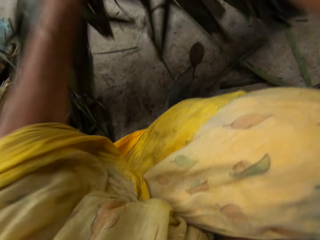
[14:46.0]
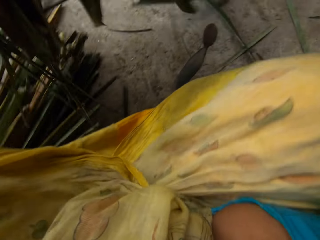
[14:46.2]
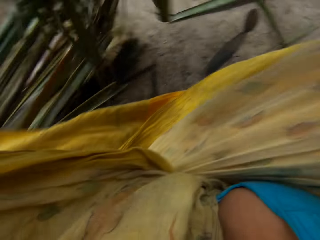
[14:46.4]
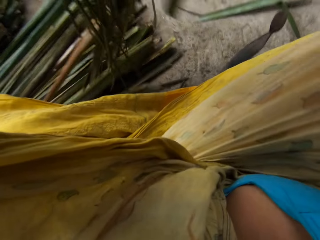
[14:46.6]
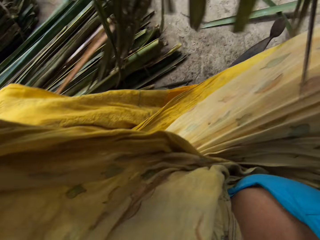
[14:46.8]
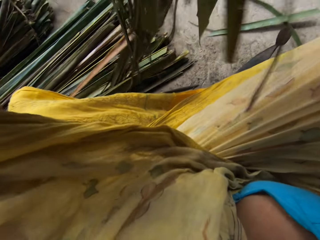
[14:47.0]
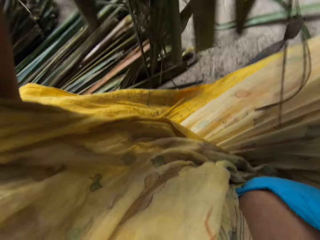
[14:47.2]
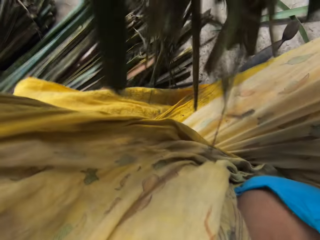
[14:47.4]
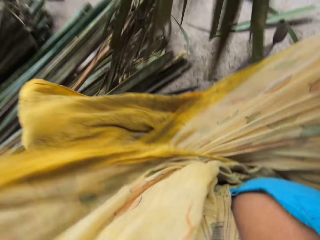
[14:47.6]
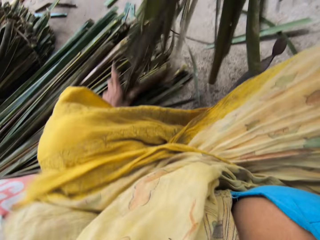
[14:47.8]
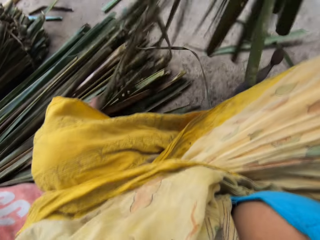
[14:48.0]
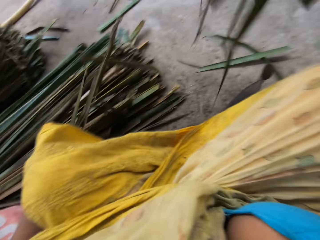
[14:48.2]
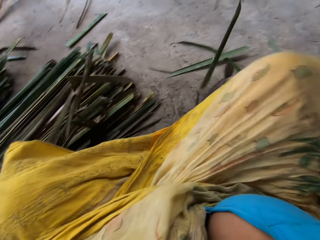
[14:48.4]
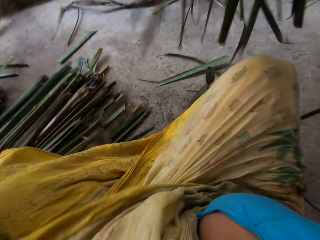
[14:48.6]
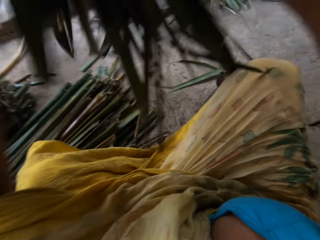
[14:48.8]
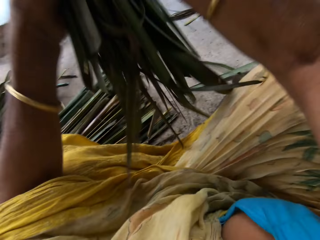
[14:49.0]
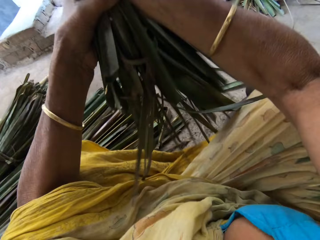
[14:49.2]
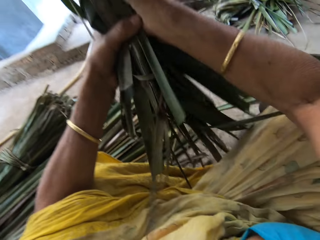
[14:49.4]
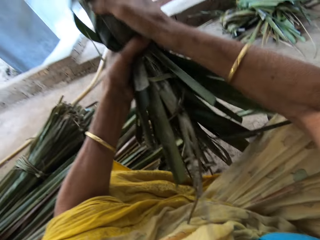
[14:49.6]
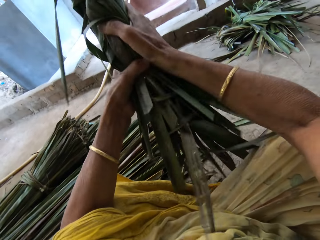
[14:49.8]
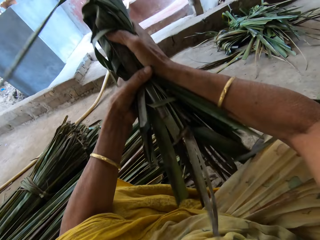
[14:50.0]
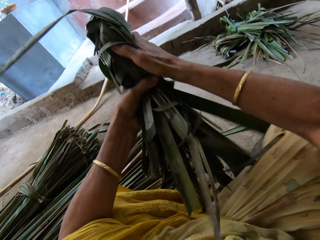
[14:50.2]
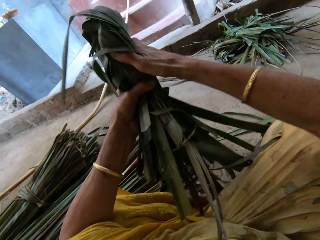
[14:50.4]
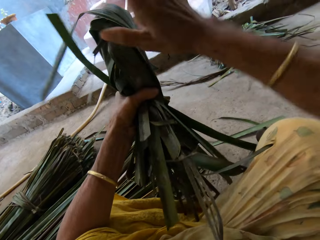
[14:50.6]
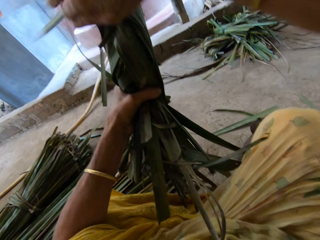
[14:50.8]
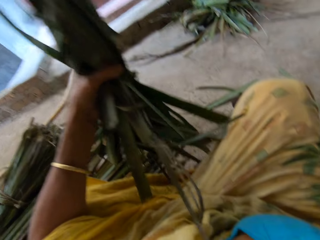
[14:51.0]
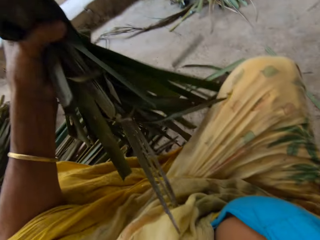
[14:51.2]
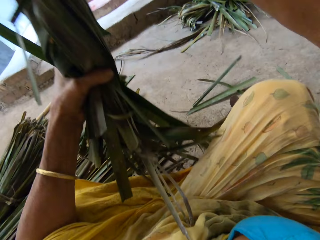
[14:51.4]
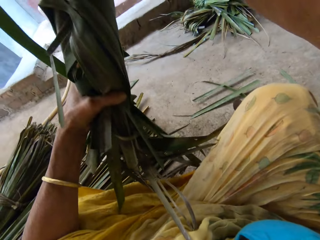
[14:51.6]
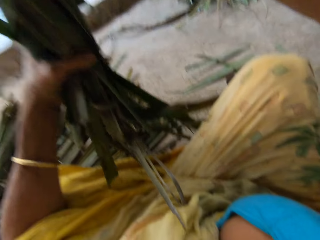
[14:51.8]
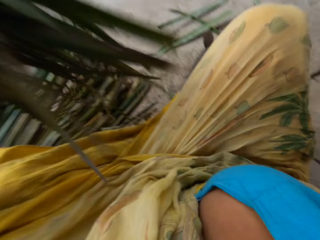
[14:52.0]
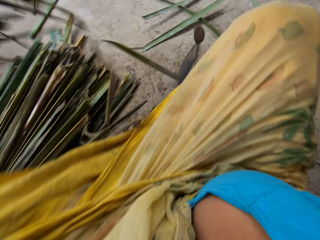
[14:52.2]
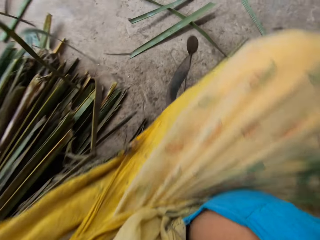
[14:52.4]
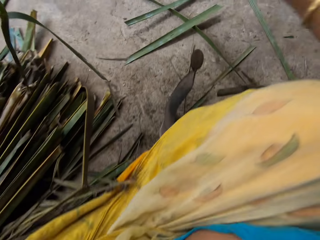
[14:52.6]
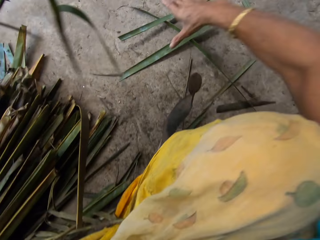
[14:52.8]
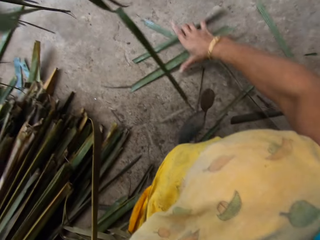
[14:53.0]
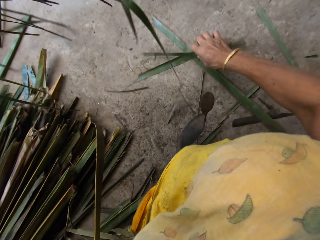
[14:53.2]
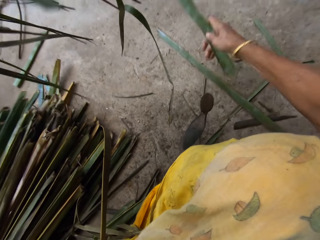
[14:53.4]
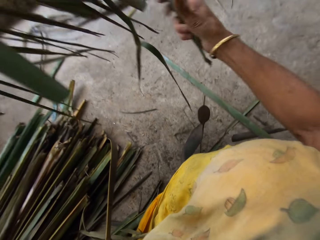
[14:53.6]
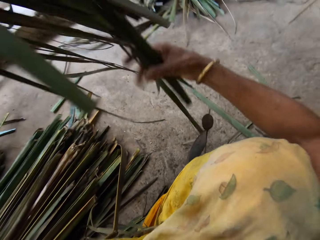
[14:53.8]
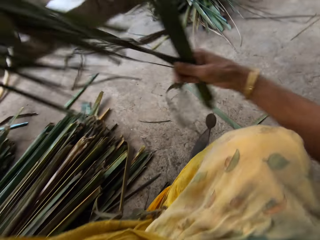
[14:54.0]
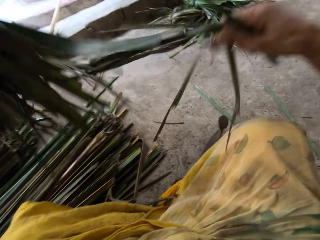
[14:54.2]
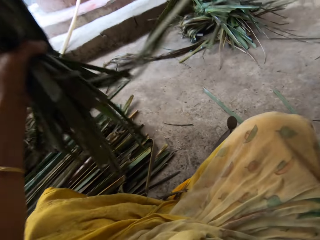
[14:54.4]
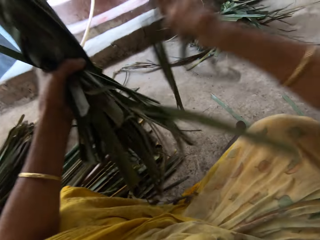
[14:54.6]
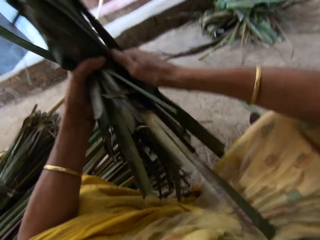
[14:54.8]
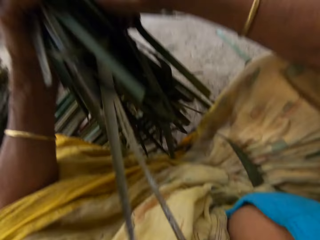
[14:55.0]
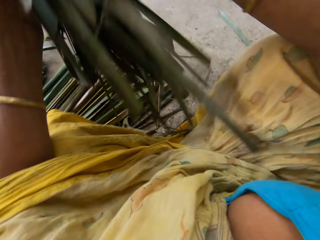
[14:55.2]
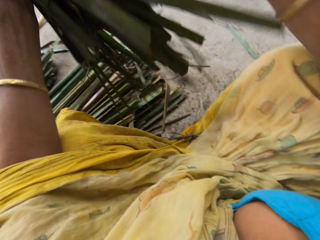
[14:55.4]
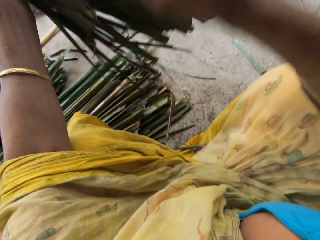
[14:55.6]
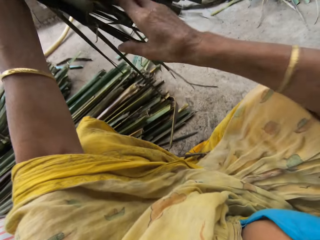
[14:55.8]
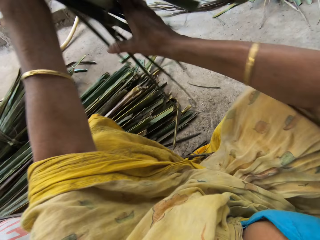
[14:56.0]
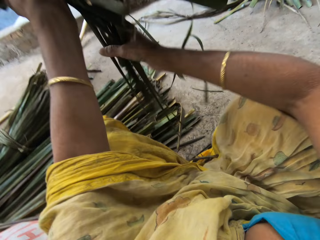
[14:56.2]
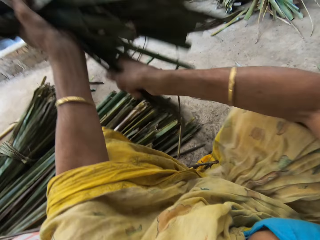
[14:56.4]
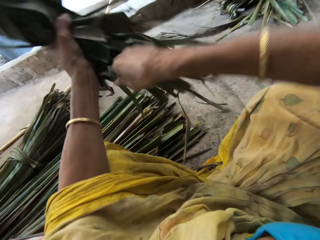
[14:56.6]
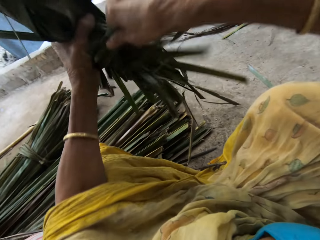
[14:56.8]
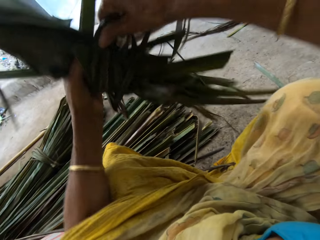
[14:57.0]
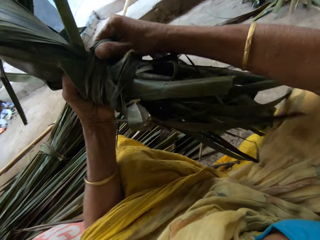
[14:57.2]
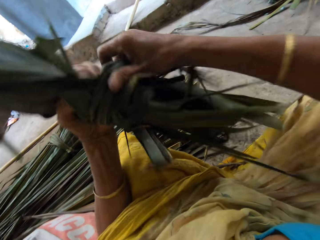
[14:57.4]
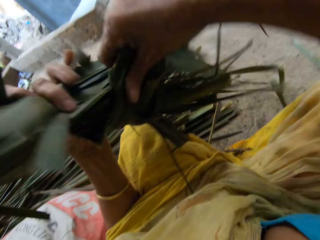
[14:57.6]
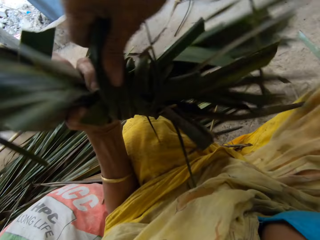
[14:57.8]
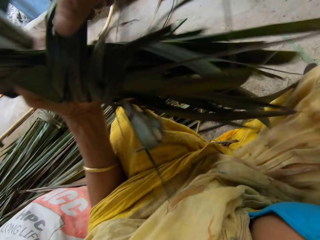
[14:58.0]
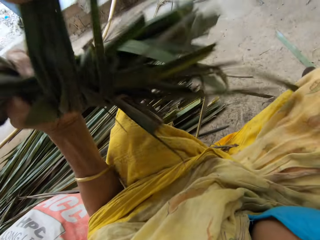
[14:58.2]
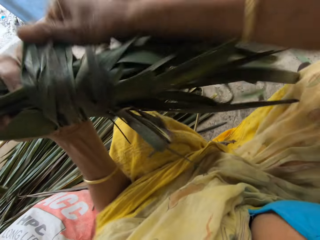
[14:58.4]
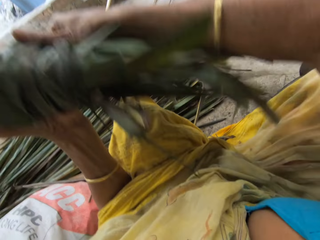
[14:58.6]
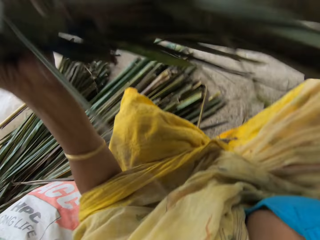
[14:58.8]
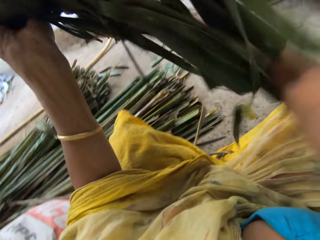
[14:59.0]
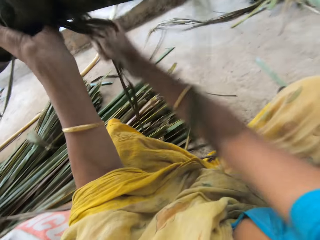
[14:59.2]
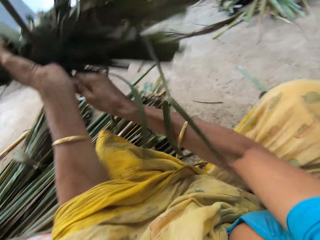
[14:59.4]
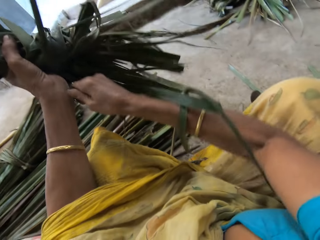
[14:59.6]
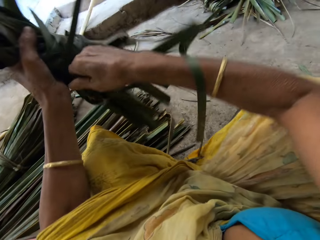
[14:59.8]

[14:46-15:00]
The camera wearer lifts the Napier grass or papyrus reed. They pick the papyrus reed from the floor. They touch the Napier grass. They fold the papyrus reed with both hands. They move the left hand. They lift the Napier grass, move the Napier grass, touch the Napier grass and look at the Napier grass. They pick the papyrus reed from the floor. They pull the Napier grass, lift the Napier grass and move the Napier grass. They hold the Napier grass with both hands. They move the Napier grass and tie the Napier grass. They tear the papyrus reed with both hands.

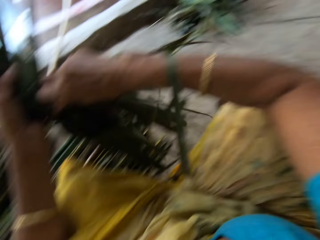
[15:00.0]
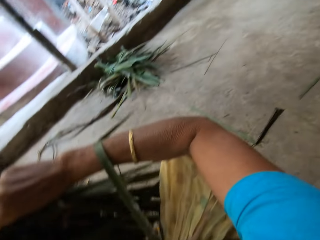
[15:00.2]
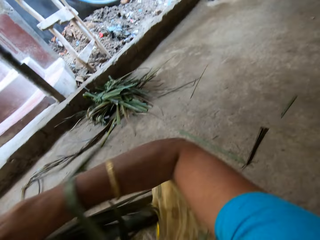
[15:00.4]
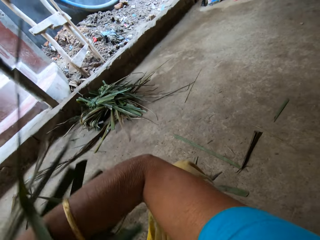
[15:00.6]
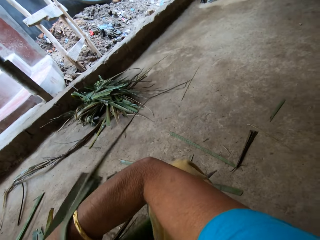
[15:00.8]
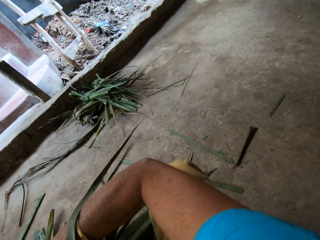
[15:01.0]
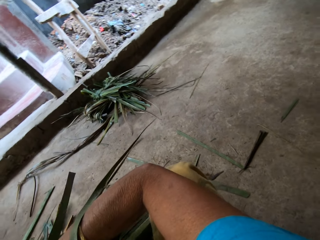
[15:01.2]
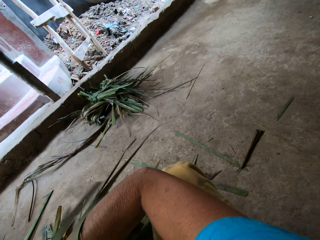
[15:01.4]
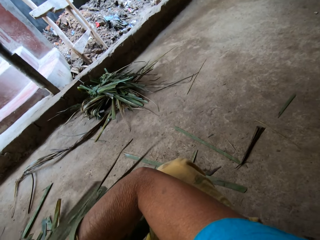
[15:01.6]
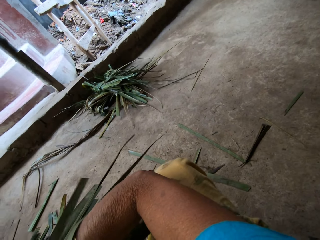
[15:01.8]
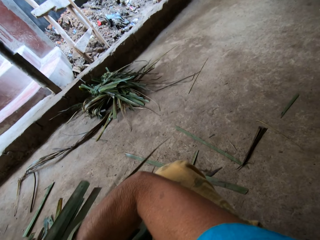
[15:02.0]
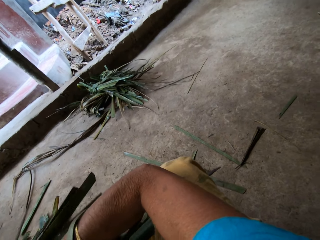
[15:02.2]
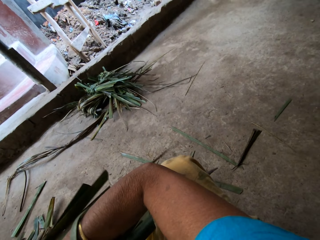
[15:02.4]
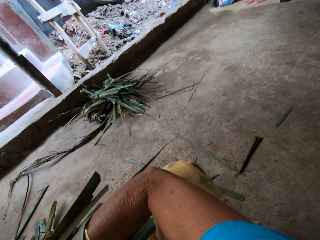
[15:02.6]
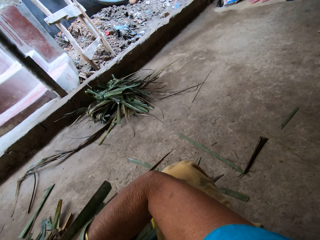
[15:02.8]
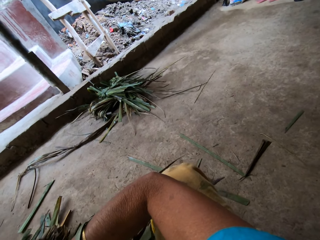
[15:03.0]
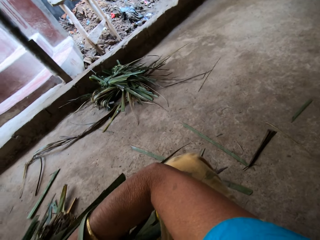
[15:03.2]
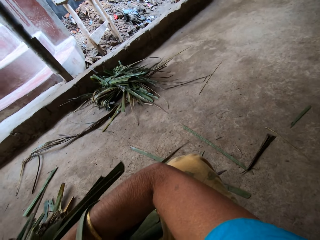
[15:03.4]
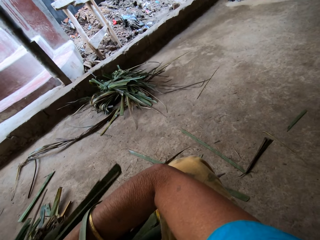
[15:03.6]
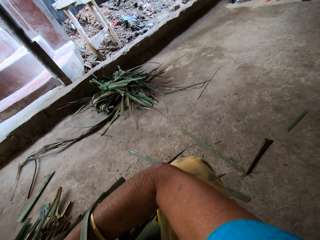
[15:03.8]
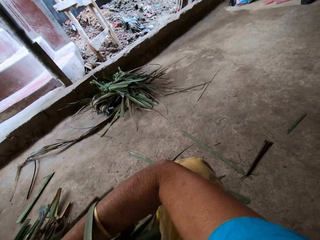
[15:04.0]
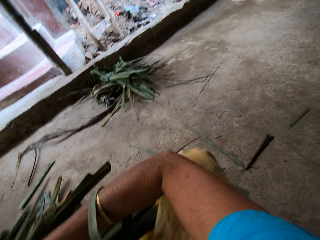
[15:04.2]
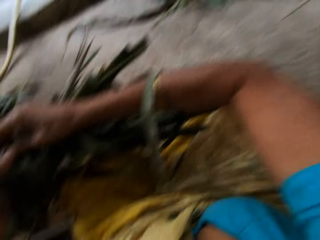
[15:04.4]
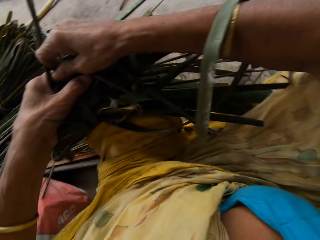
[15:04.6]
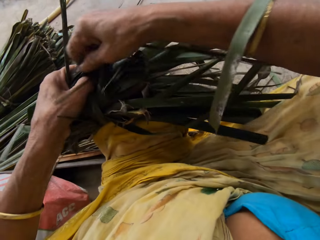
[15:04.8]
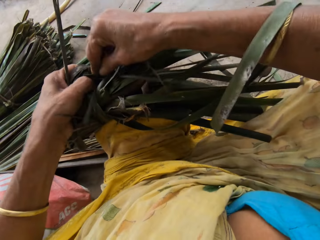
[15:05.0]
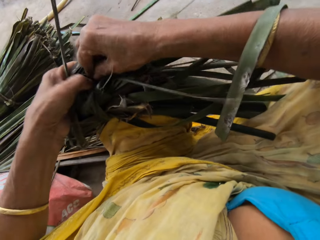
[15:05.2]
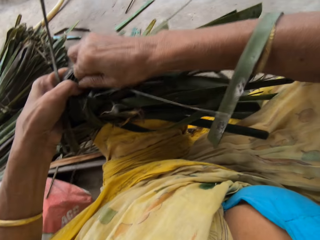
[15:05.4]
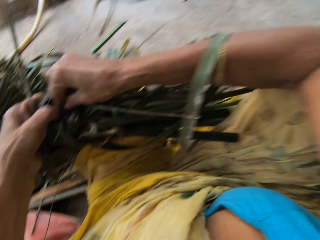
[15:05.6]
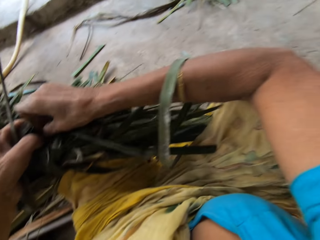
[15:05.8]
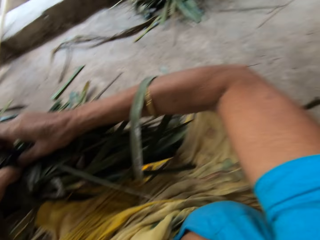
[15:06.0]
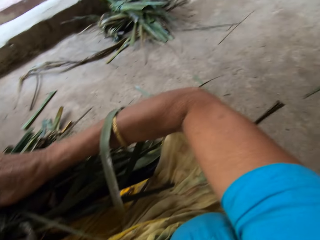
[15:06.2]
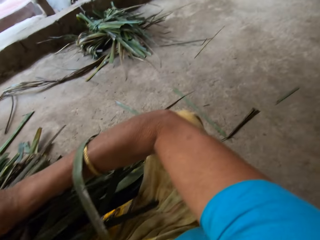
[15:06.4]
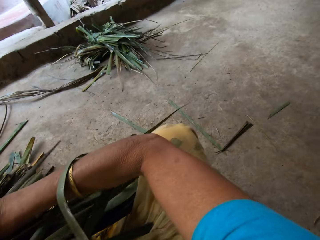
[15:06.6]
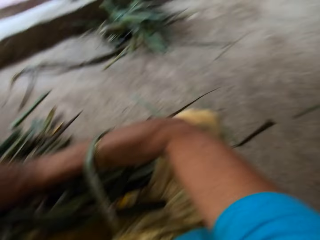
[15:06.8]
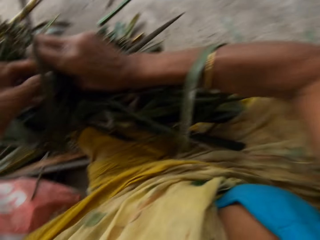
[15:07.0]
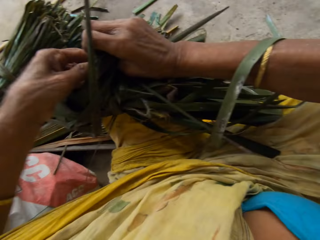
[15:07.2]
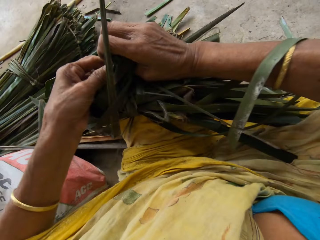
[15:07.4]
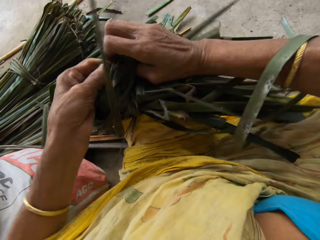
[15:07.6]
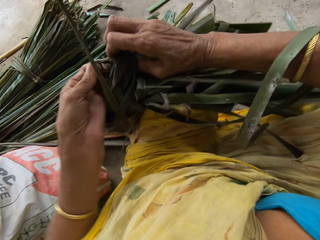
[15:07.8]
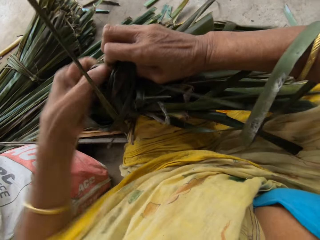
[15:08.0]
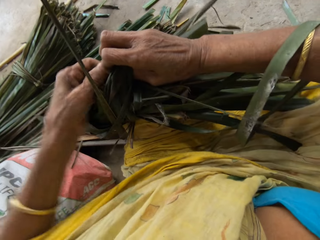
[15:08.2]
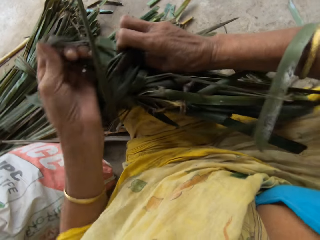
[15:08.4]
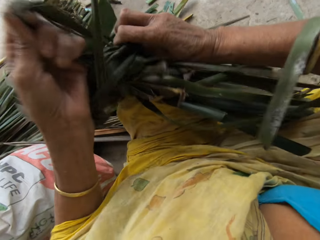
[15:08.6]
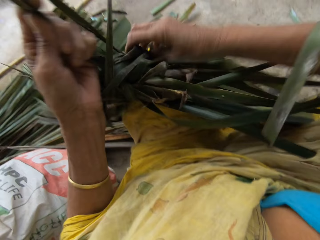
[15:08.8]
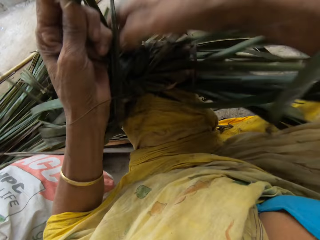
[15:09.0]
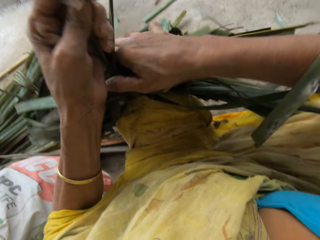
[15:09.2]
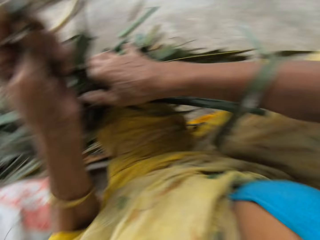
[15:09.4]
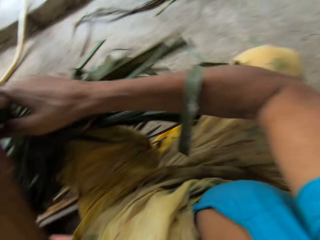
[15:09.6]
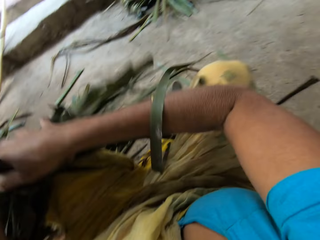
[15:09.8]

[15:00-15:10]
The camera wearer looks around. They tie the Napier grass or papyrus reed. They place the papyrus reed on the lap. They tear the papyrus reed with both hands.
